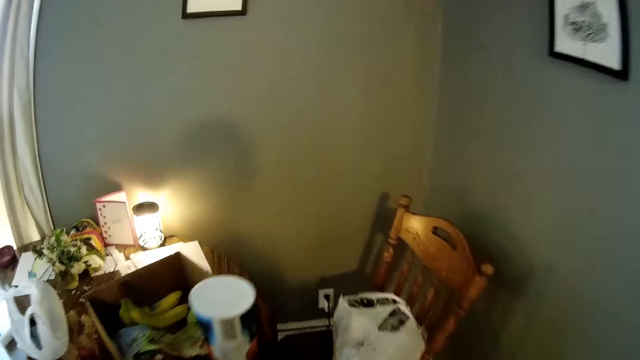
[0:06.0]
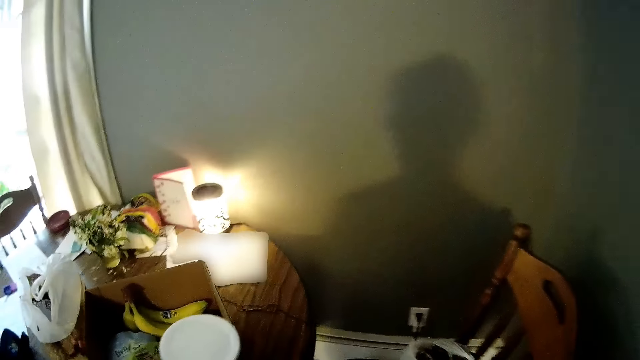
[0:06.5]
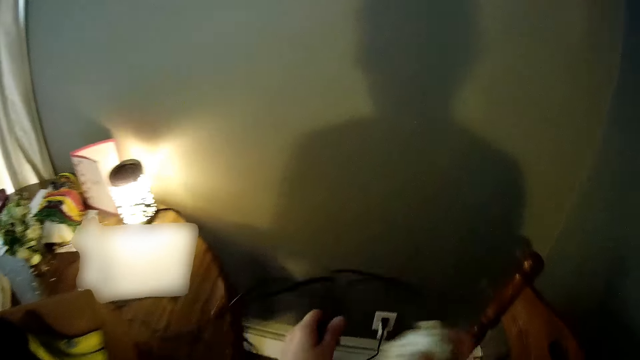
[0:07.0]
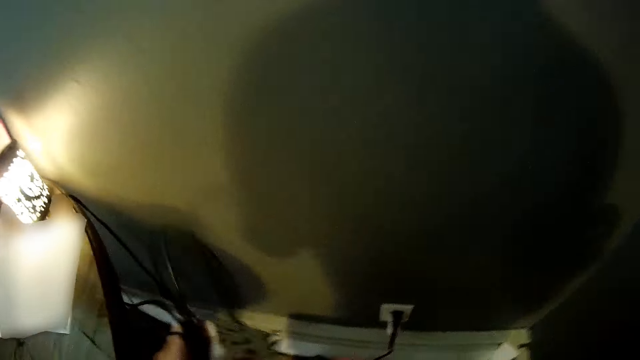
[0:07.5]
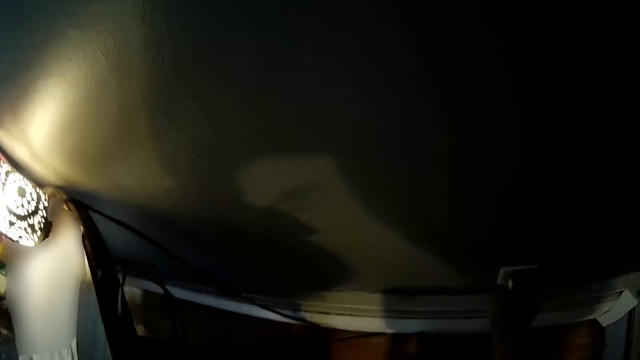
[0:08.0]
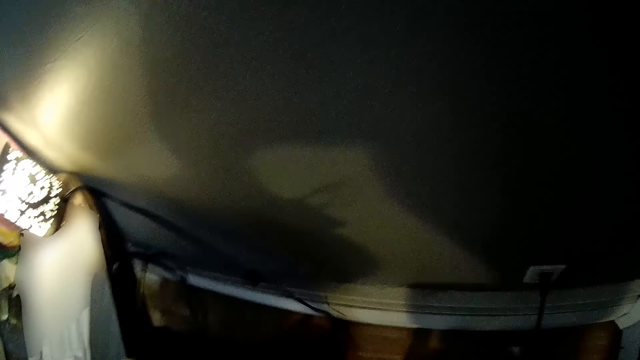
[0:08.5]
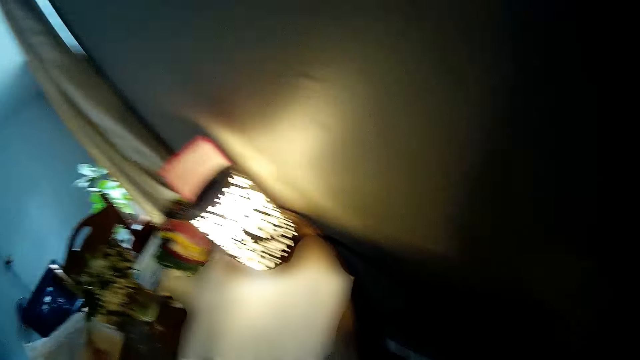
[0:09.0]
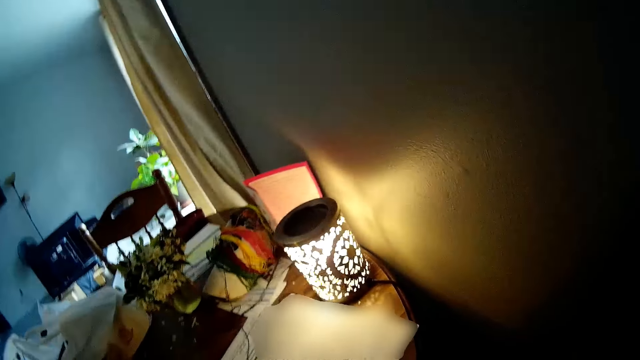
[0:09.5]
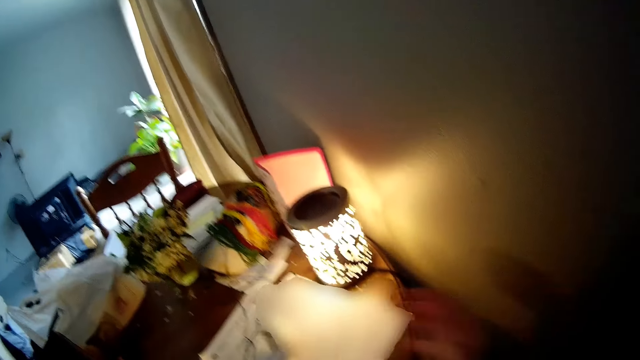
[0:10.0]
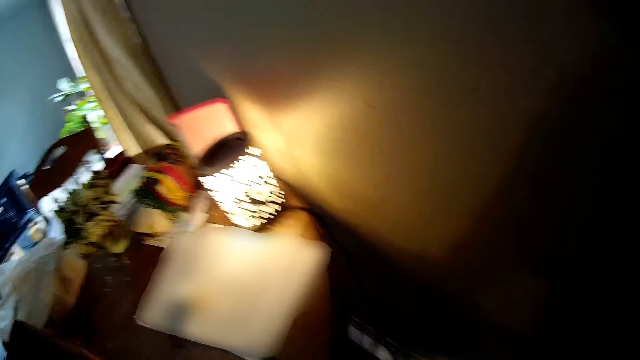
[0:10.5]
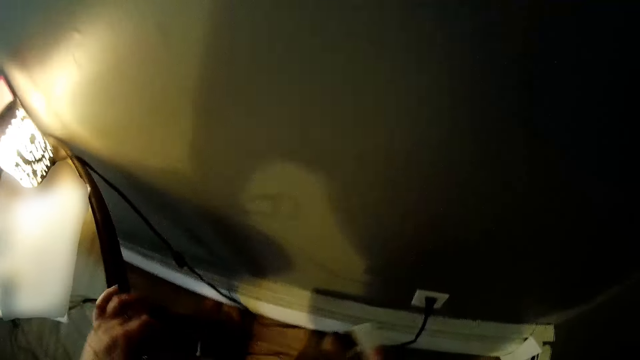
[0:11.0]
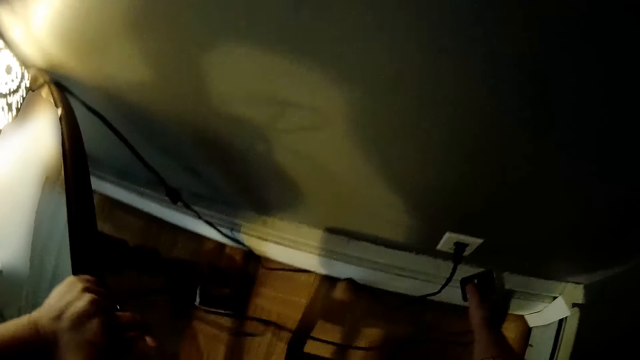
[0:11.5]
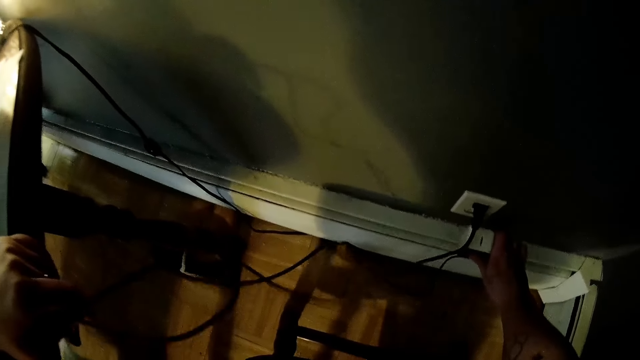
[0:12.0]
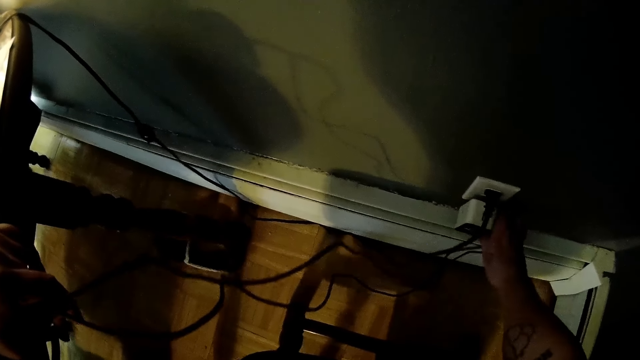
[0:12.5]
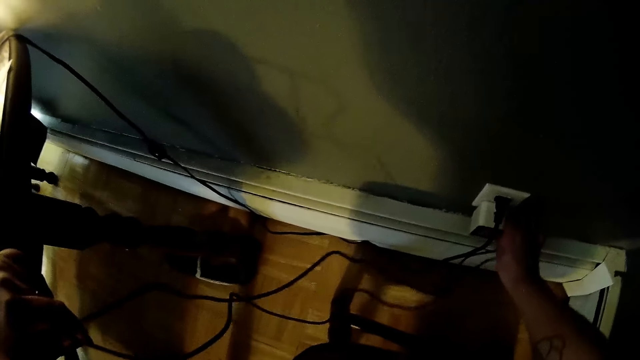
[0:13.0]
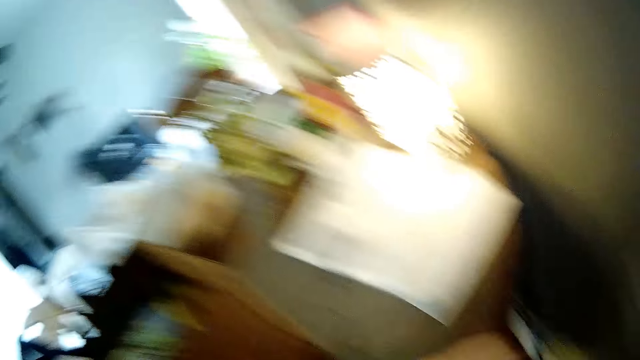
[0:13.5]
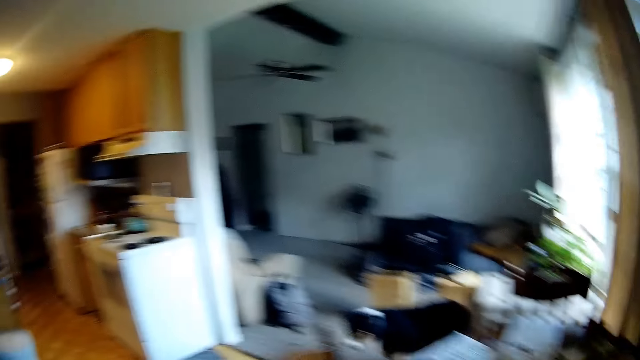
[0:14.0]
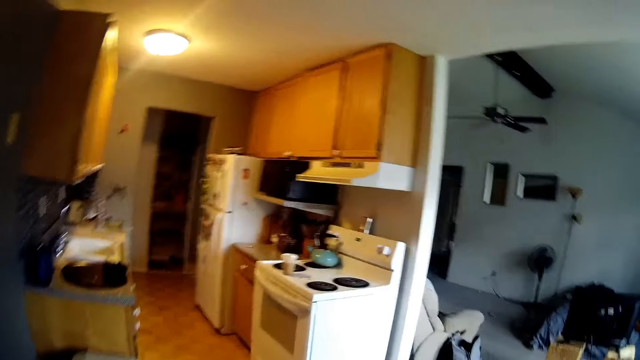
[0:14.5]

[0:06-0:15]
The camera wearer holds a cable. She drops a wire on a paper on a table. She plugs the wire to a socket on a wall with her right hand.

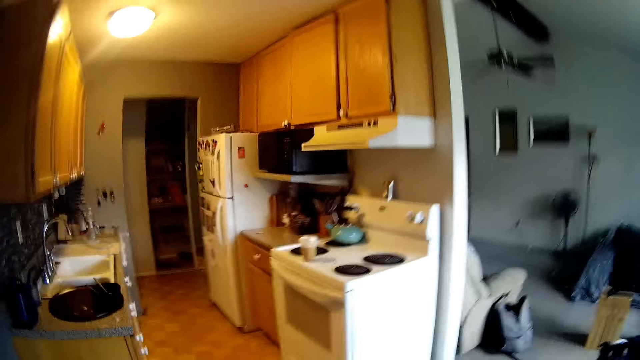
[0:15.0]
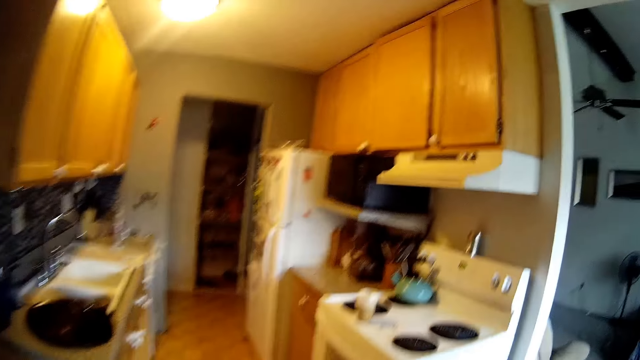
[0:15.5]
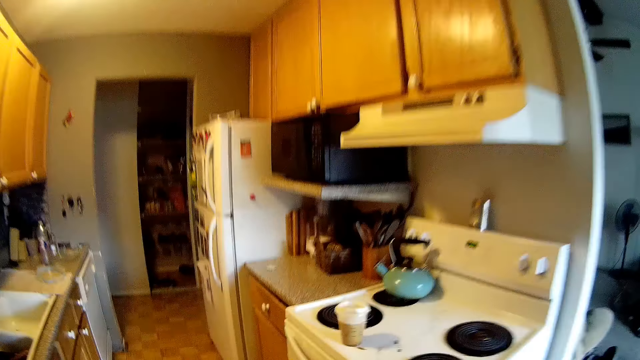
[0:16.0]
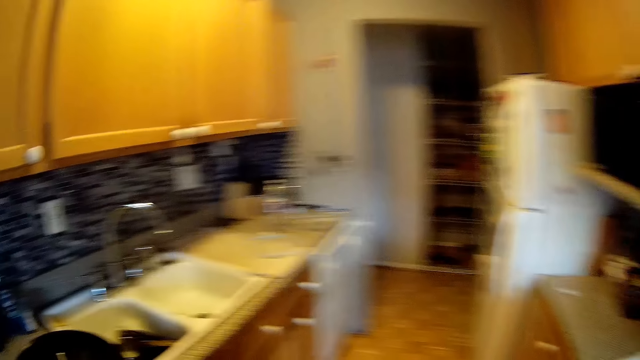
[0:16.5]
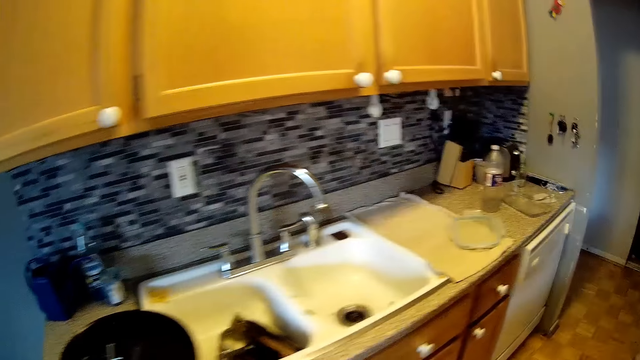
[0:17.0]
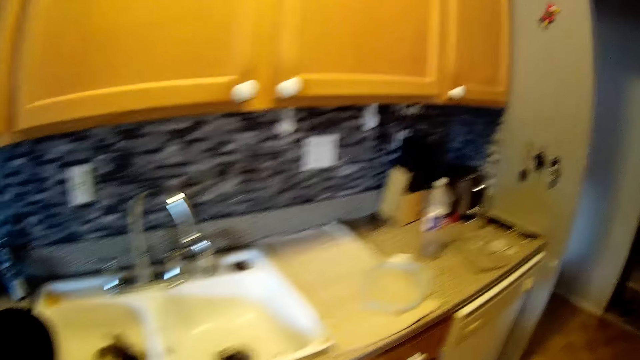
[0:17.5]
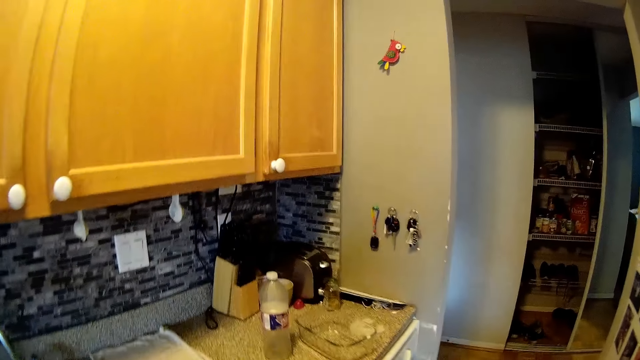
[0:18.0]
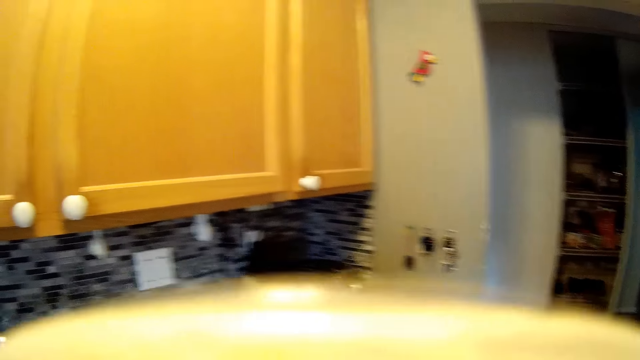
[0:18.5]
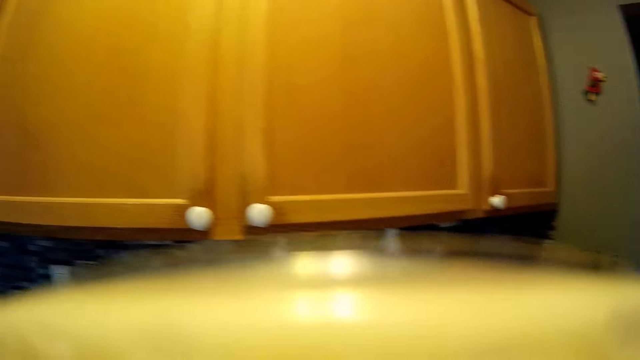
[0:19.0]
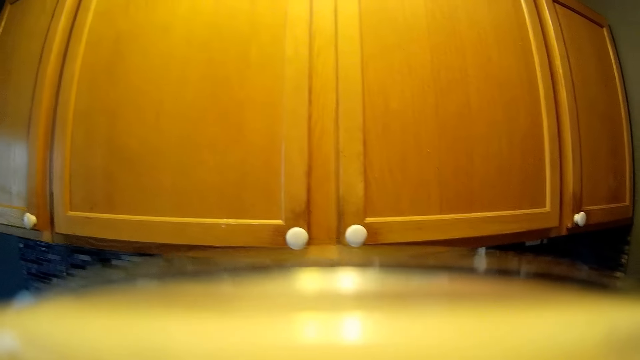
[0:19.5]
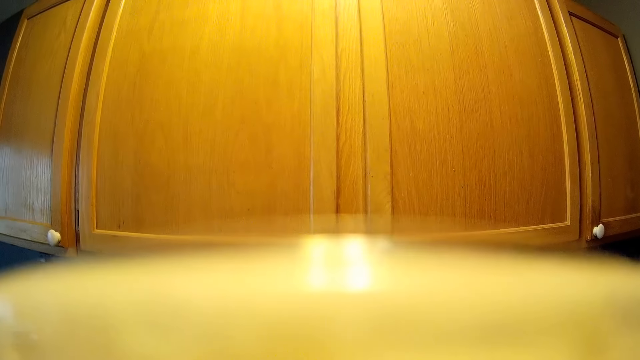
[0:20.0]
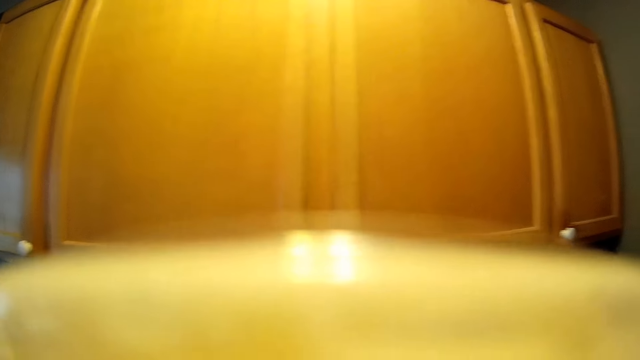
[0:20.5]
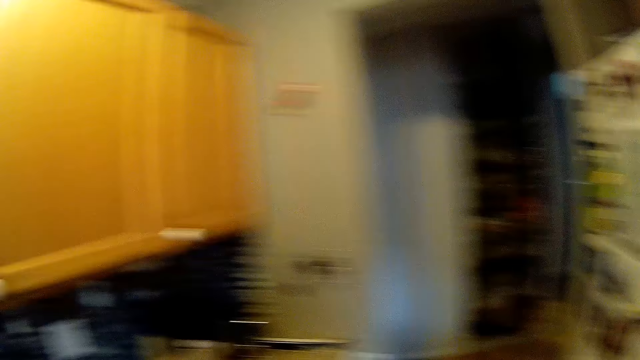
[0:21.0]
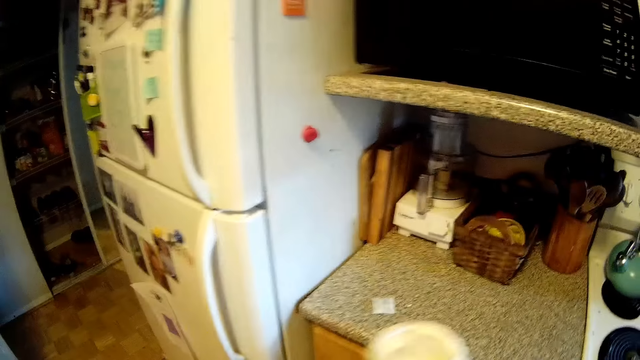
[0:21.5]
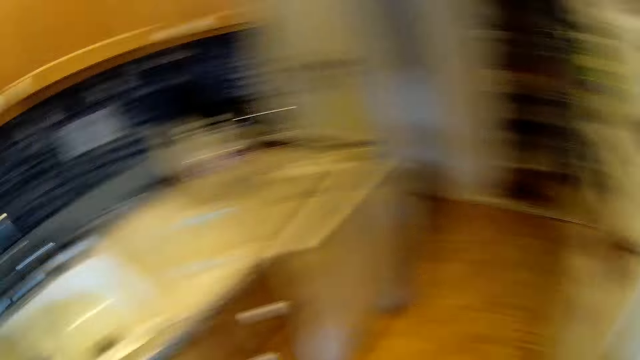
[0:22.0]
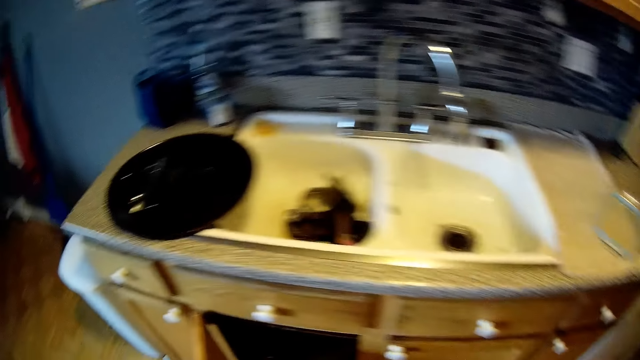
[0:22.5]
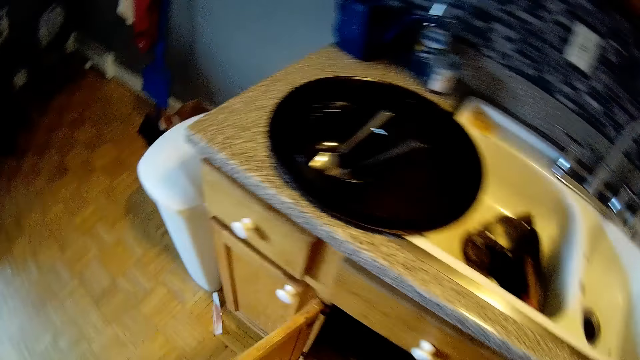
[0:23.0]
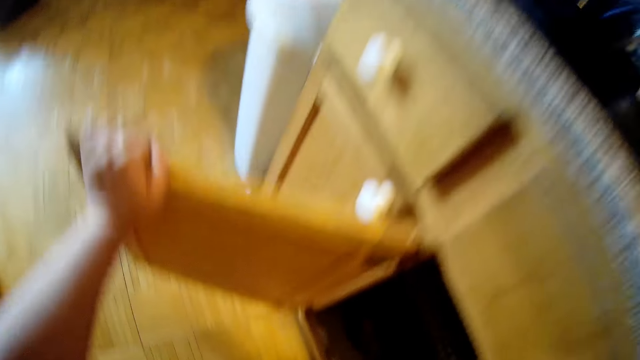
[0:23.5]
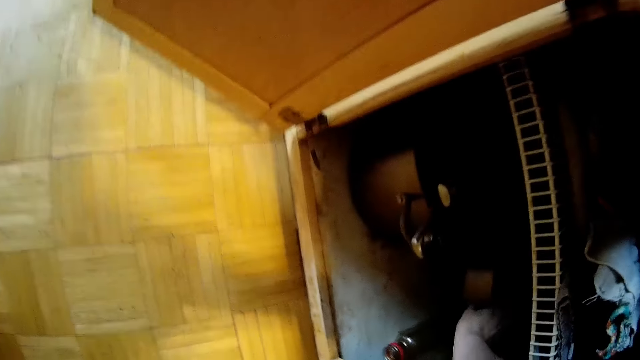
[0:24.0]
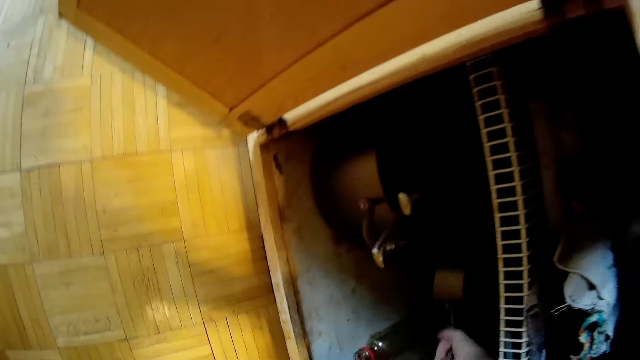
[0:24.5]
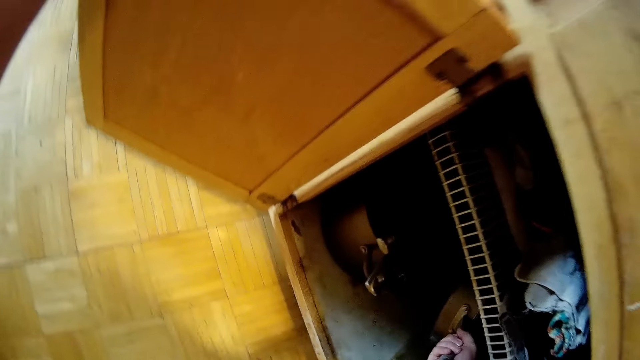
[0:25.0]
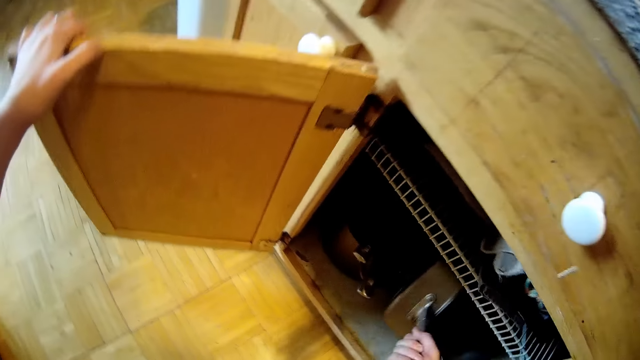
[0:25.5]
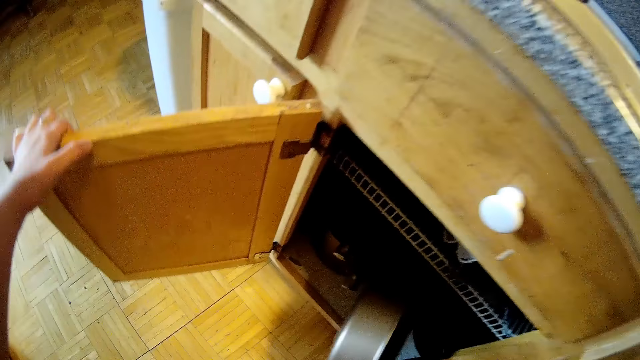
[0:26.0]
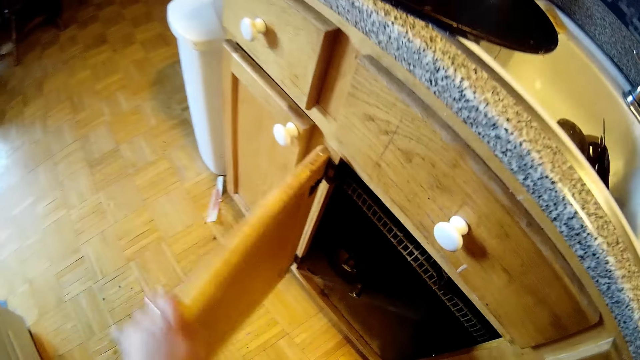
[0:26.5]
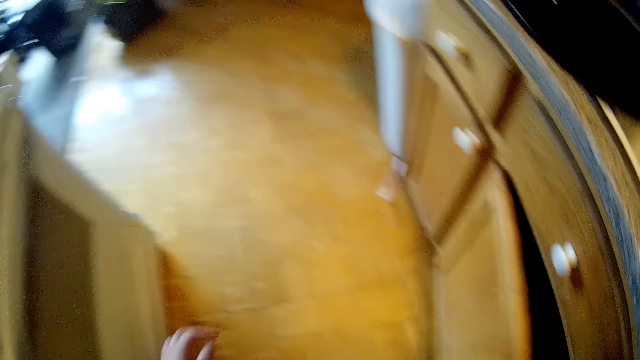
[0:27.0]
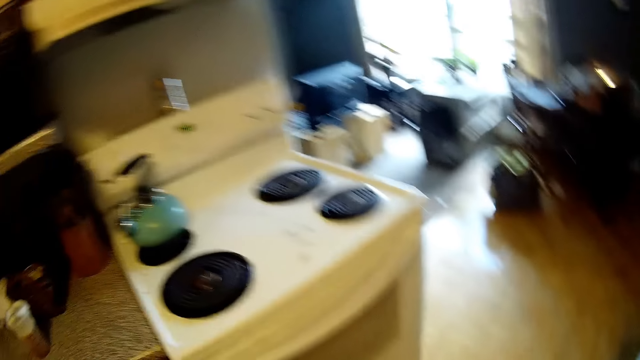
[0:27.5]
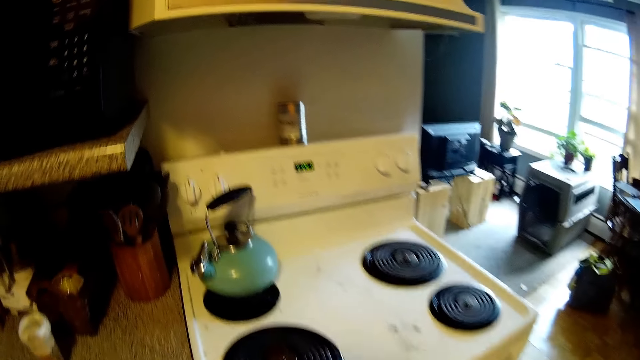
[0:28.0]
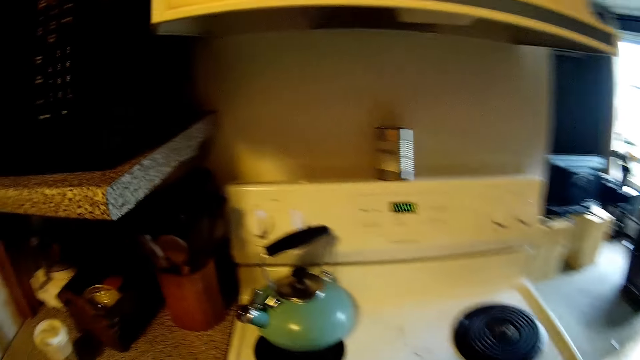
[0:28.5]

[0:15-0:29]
The camera wearer walks to the kitchen. She drinks water from a mug. She drops the mug on a countertop. She opens a cupboard under the countertop with her left hand. She takes out a cooking pot from the cabinet with her right hand. She shuts the cupboard with her left hand.
